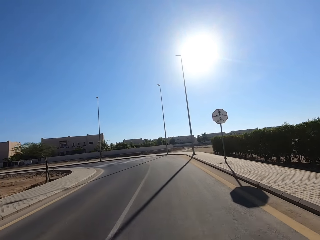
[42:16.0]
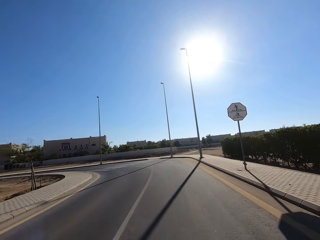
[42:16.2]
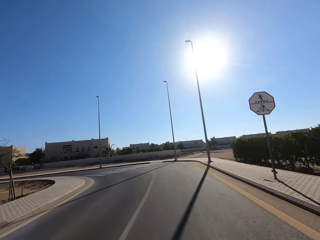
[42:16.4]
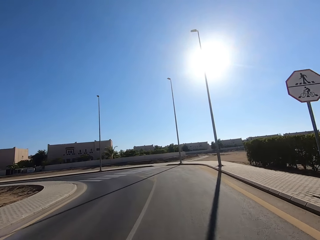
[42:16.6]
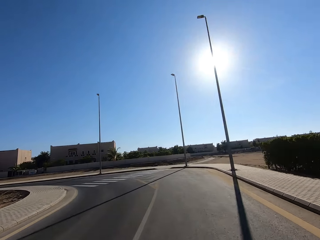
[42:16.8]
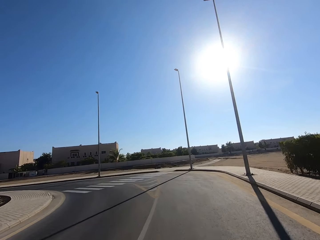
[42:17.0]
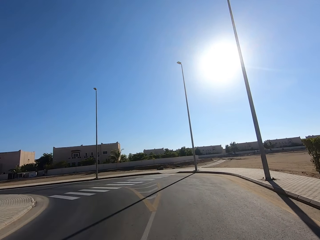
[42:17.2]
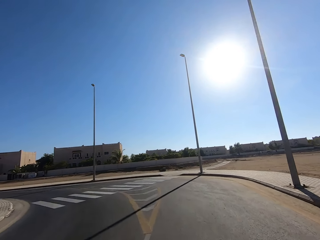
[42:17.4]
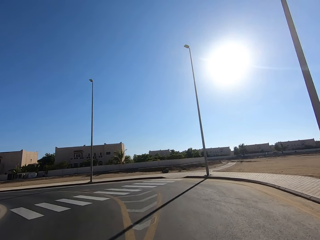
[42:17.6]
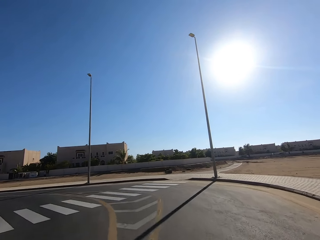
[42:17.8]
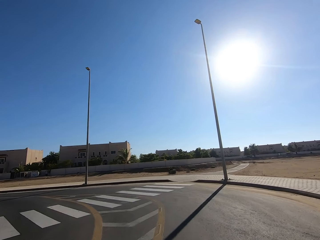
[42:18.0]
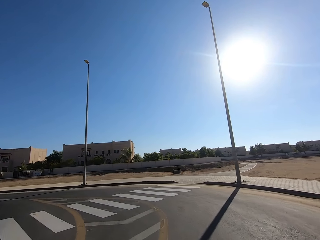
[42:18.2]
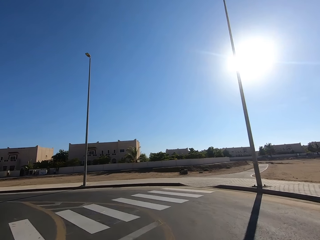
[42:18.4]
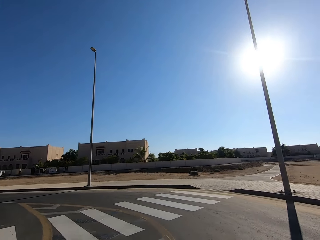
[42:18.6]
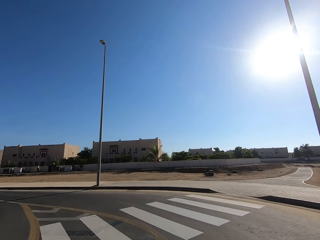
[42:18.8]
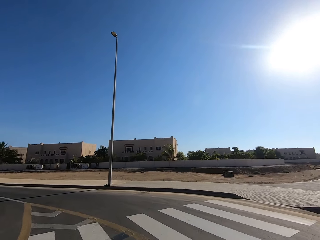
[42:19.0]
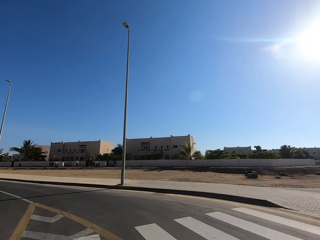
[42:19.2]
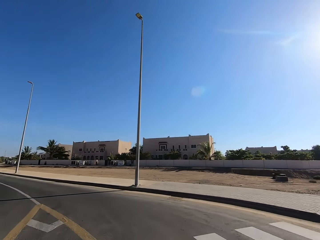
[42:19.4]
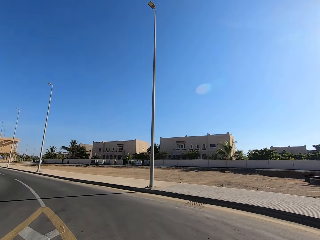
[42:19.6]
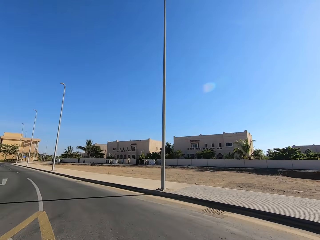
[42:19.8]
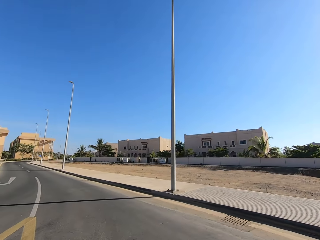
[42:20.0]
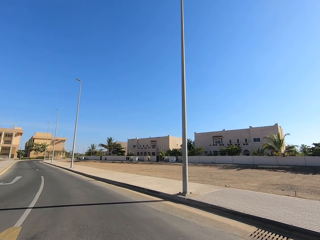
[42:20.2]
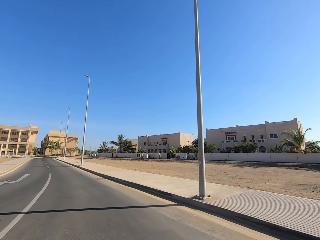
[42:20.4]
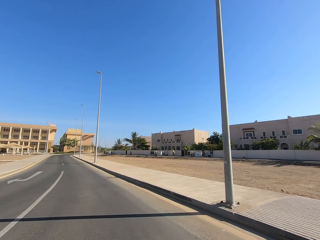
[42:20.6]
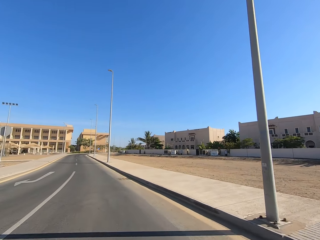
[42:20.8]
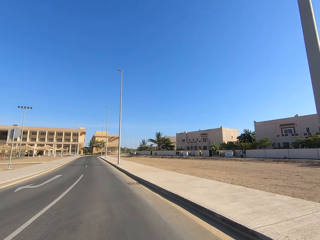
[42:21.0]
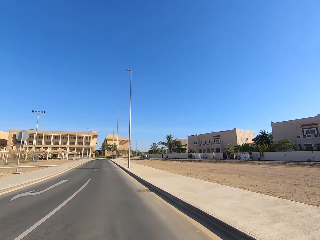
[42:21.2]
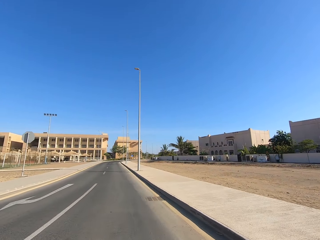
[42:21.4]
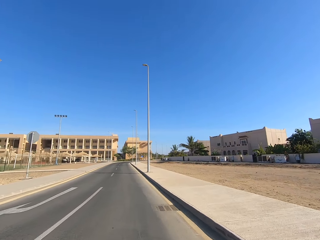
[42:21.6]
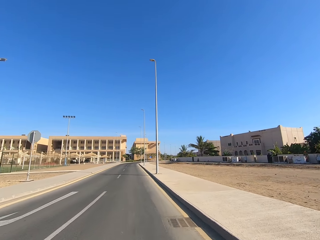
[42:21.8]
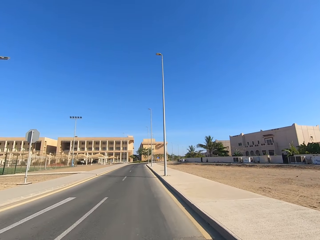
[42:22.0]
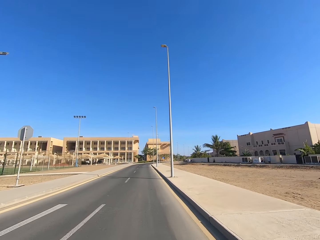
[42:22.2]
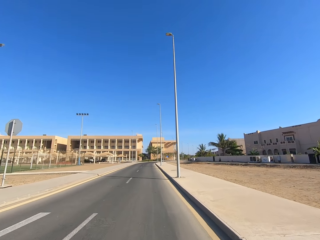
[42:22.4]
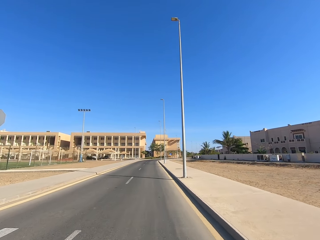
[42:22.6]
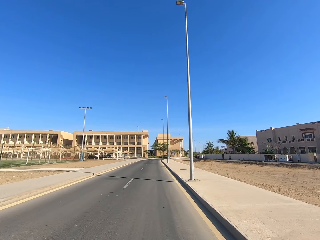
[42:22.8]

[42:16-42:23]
The camera wearer rides the motorcycle to the left.

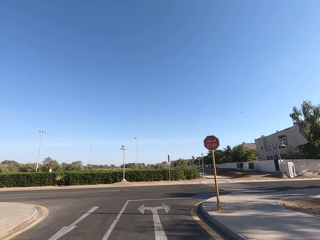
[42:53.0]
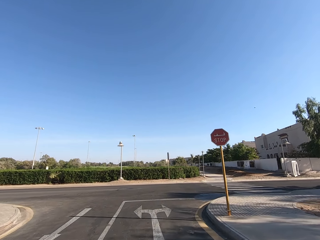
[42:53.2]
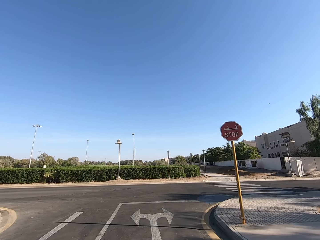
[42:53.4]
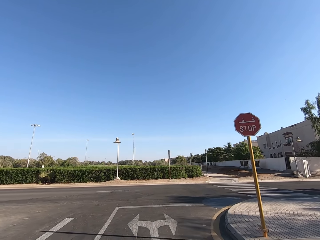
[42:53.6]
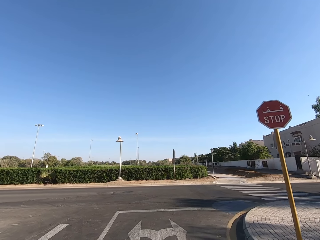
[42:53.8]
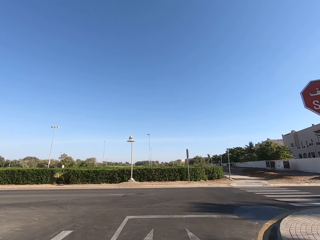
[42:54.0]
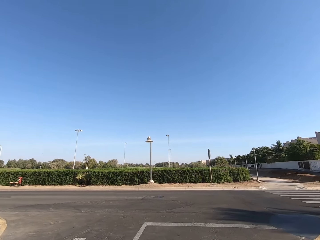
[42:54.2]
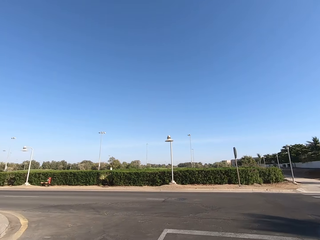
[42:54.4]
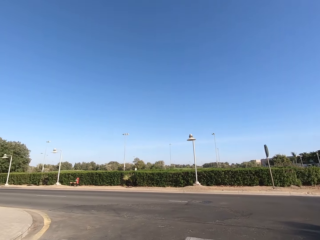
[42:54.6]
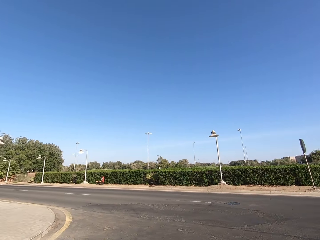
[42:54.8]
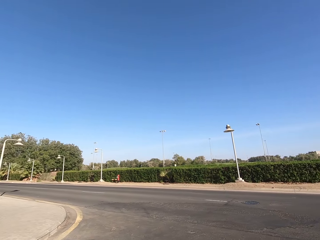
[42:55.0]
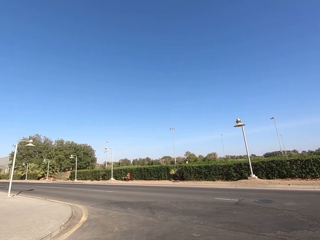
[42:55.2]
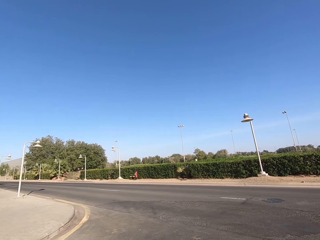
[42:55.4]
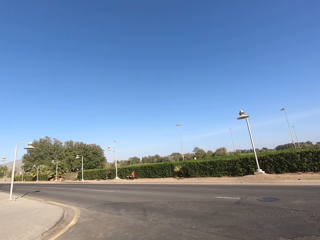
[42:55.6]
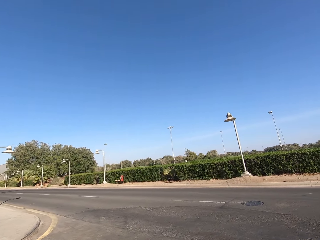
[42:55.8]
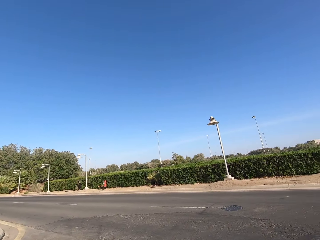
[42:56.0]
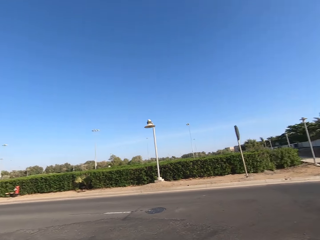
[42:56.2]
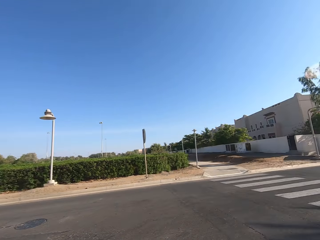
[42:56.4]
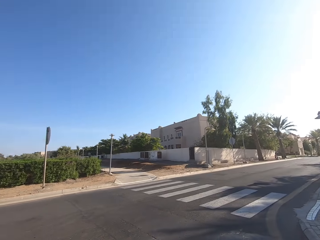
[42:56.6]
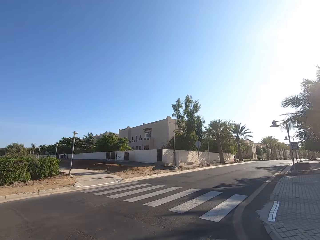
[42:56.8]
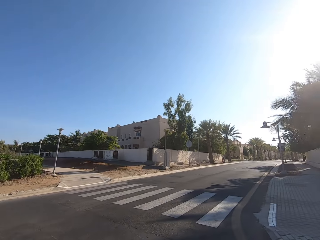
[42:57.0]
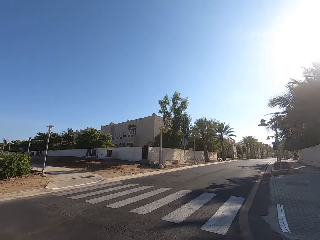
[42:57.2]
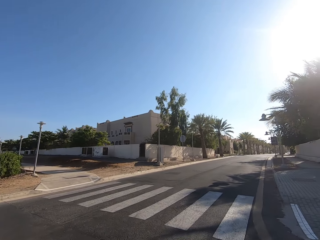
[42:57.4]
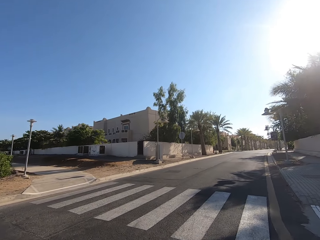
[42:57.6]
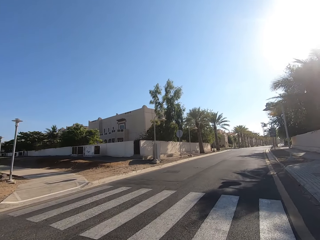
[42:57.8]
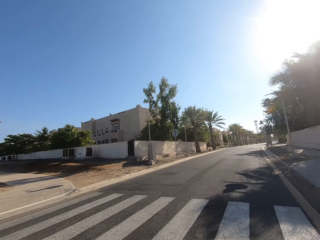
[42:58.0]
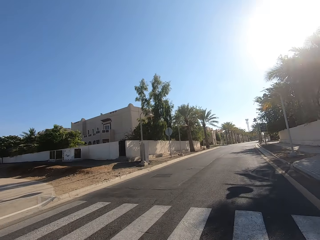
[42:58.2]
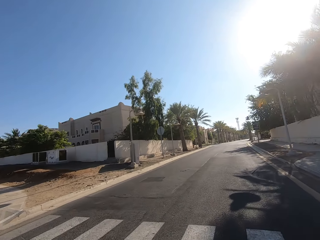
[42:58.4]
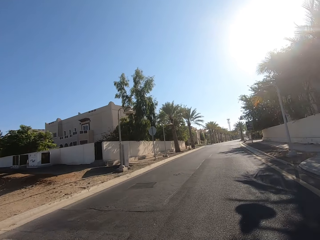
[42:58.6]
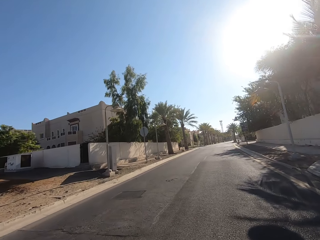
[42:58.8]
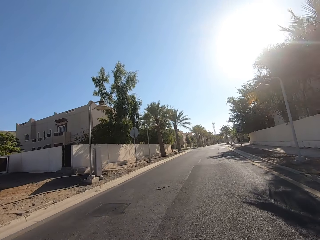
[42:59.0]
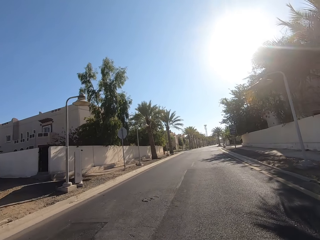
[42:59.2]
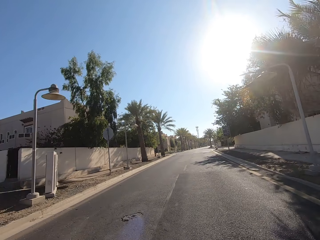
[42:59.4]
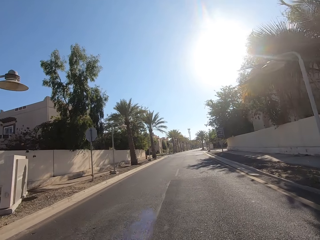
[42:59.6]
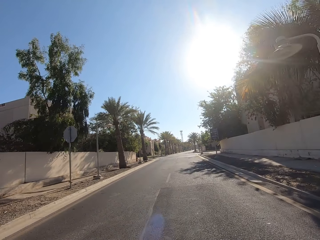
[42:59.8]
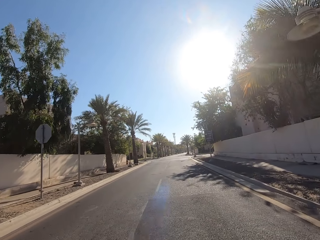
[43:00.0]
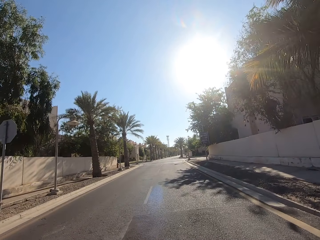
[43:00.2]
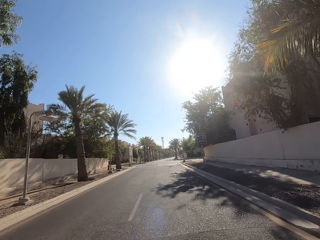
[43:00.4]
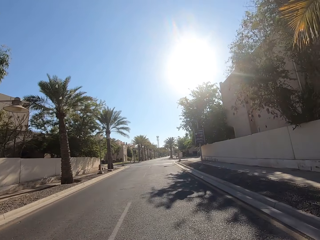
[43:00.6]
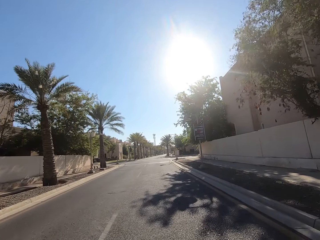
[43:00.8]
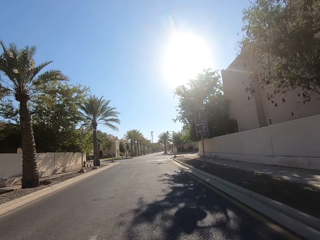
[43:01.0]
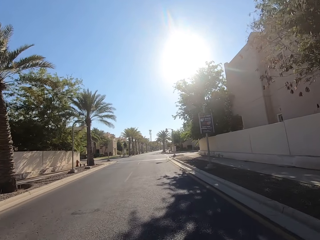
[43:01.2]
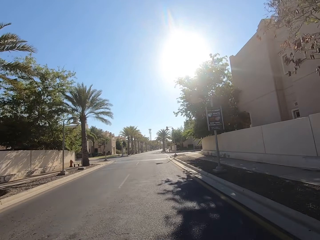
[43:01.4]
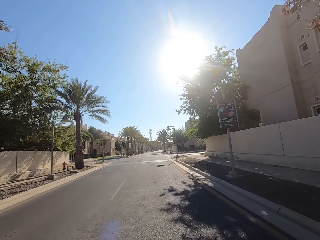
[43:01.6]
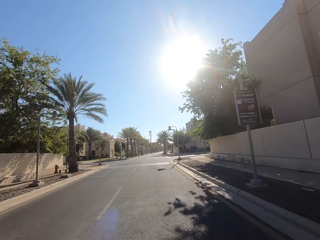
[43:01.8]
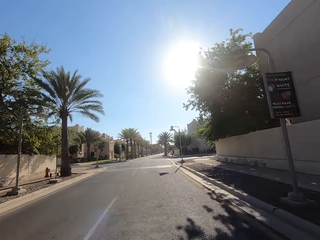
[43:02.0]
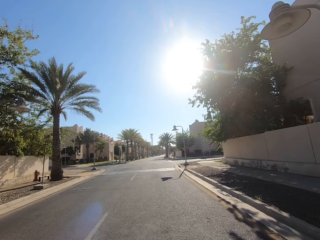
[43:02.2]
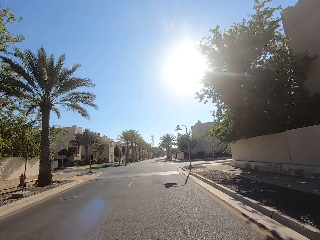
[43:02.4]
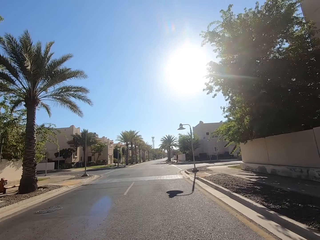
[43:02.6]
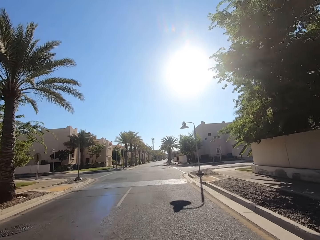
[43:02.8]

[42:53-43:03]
The camera wearer looks around. They ride the motorcycle to the right on the road.

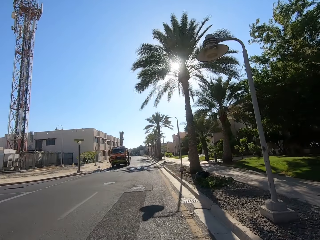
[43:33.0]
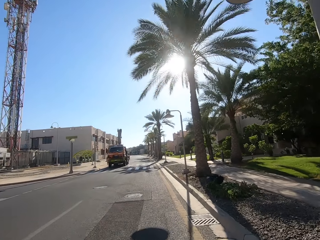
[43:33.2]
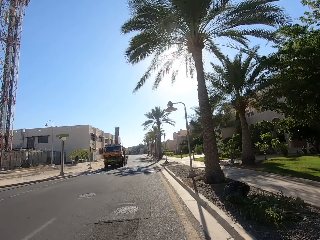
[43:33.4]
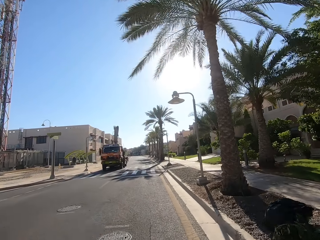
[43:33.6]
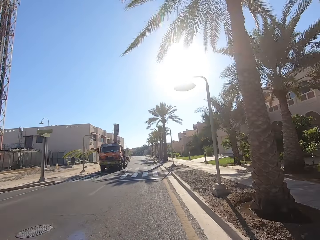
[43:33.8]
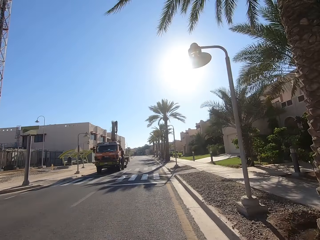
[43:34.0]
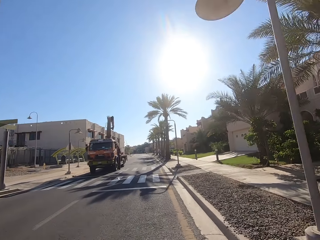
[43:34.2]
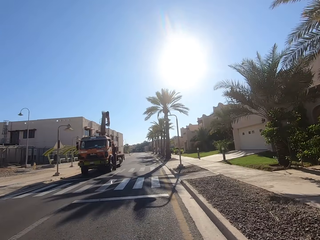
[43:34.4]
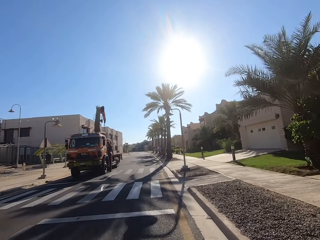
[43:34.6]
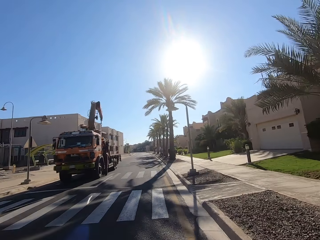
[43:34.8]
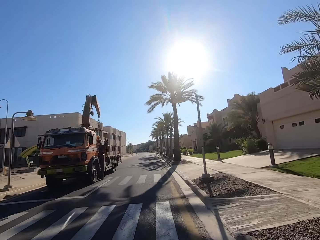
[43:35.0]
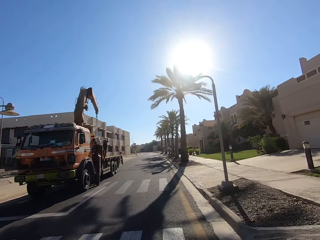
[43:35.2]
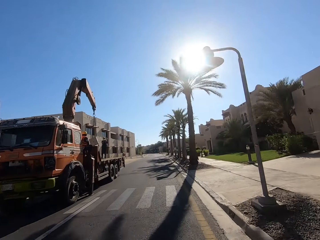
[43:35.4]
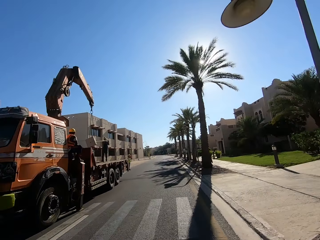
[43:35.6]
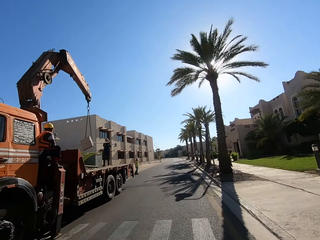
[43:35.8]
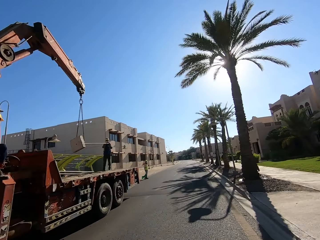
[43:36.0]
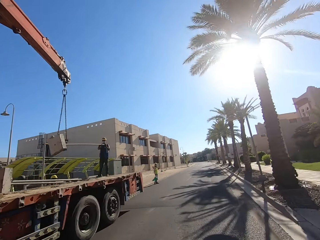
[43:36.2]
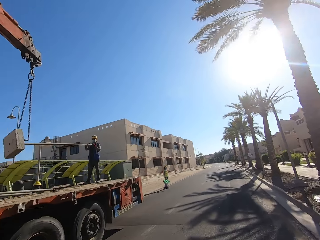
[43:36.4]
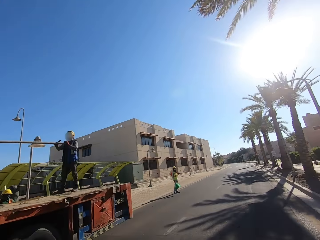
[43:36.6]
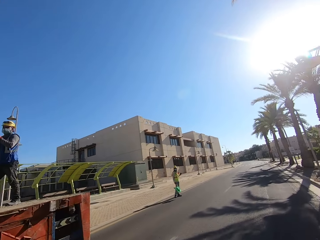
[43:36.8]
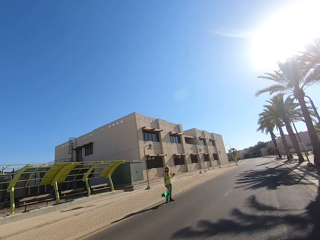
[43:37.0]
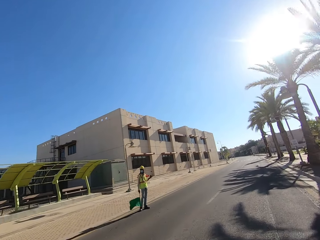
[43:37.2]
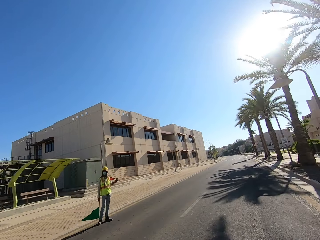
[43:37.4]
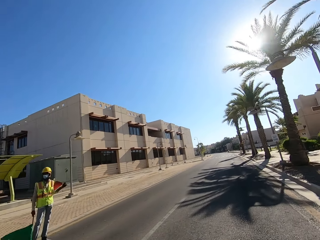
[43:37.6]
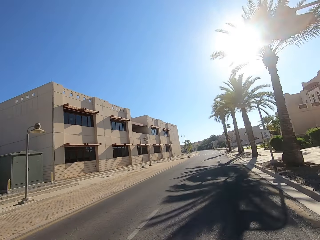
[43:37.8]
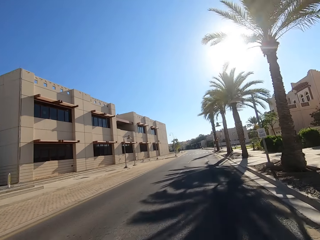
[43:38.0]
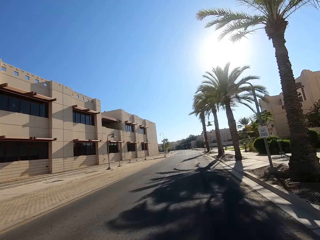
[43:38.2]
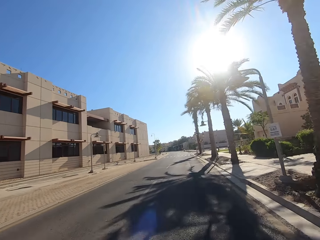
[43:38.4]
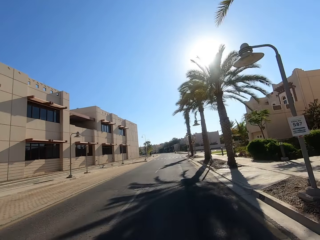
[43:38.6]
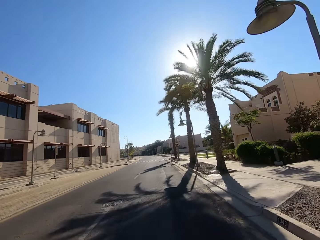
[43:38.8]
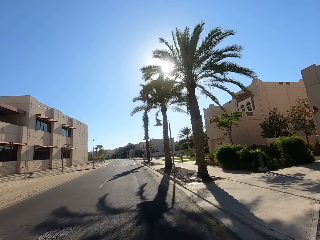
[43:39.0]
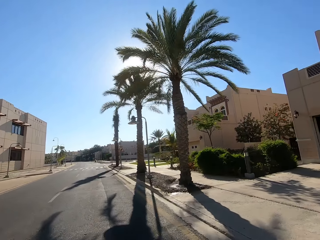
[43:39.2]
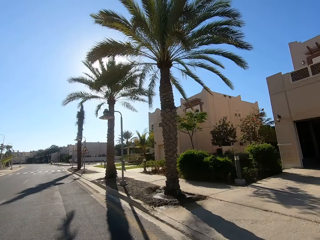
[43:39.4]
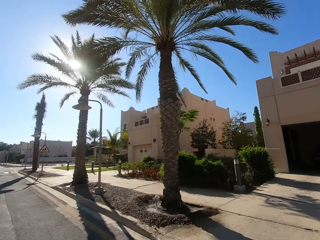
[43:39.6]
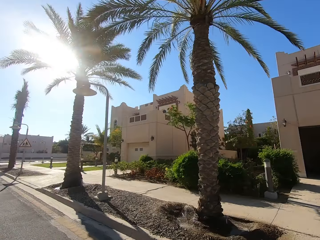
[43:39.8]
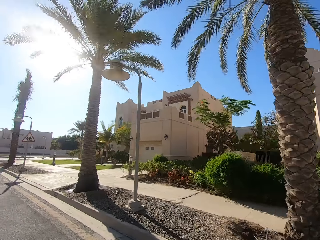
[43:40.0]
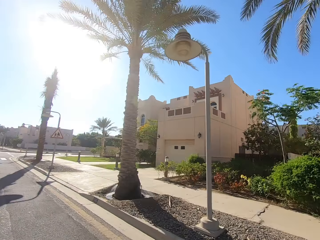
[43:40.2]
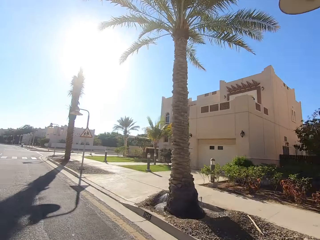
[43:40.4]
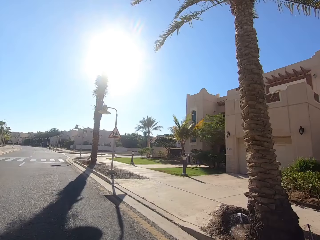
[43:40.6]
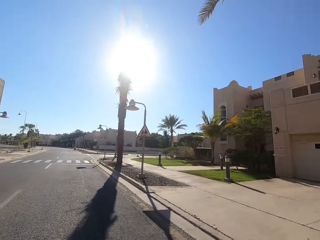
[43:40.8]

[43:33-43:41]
The camera wearer passes a man standing in a truck on the road. They pass another man standing on the road.
